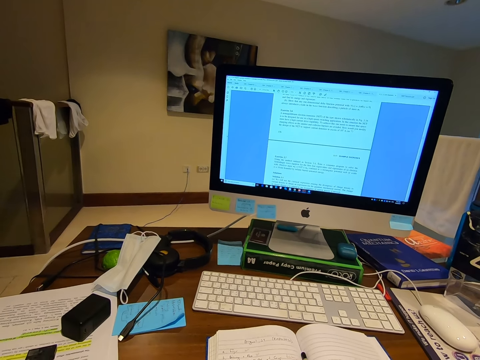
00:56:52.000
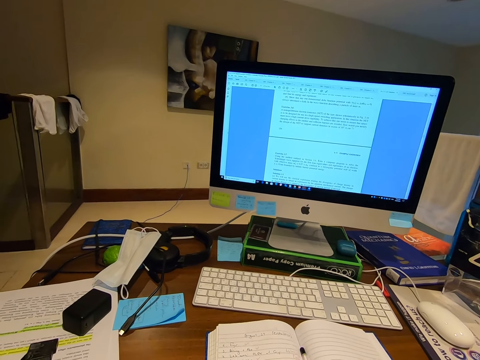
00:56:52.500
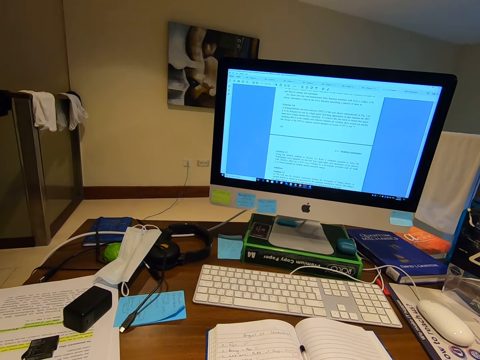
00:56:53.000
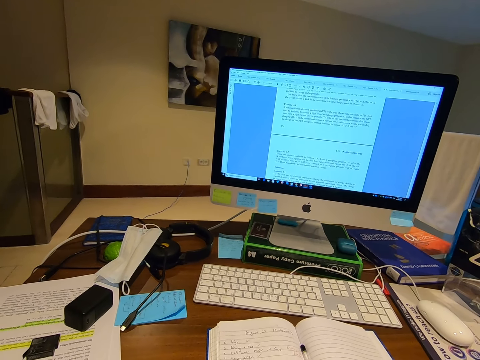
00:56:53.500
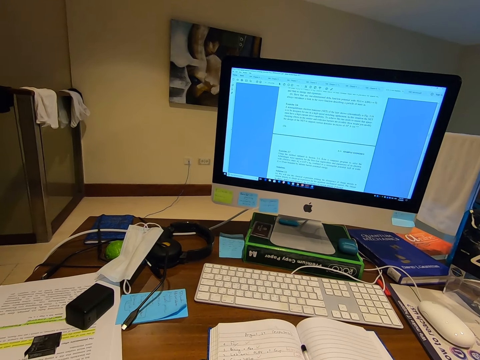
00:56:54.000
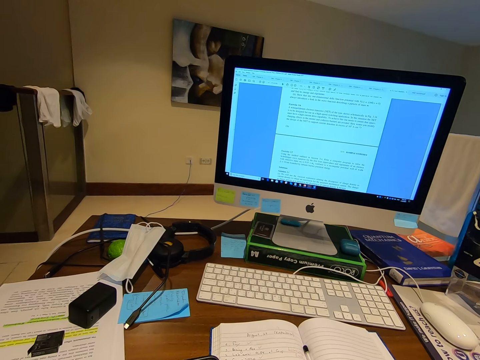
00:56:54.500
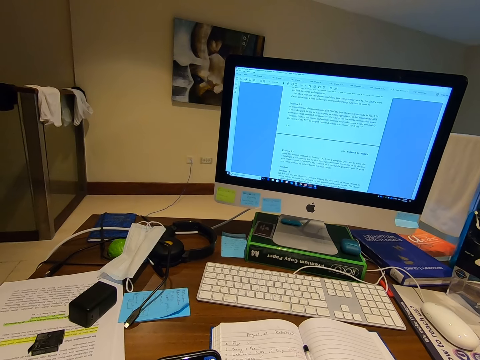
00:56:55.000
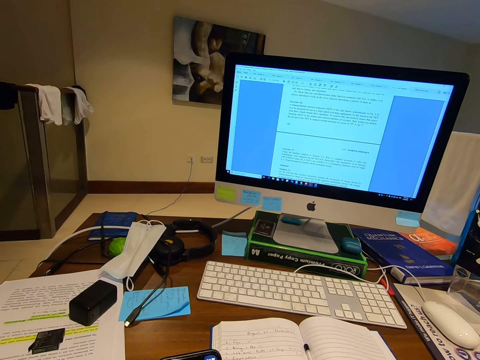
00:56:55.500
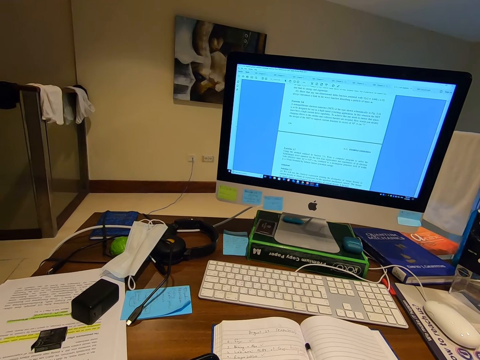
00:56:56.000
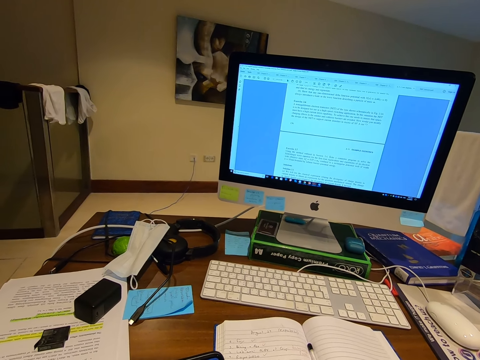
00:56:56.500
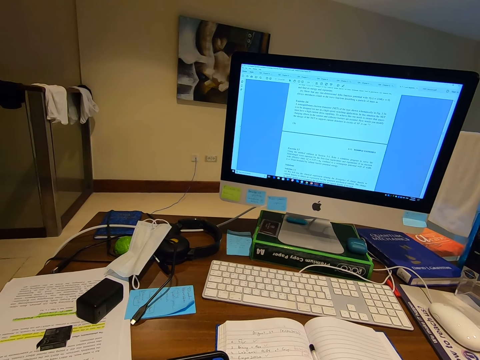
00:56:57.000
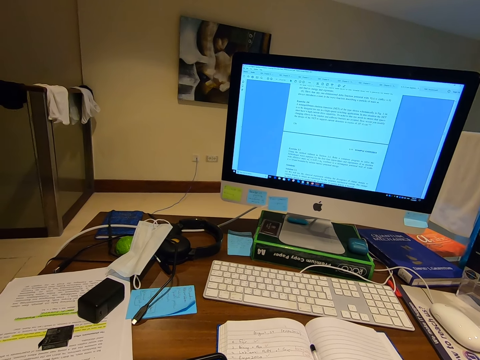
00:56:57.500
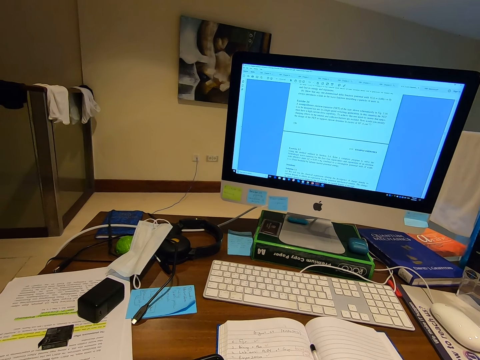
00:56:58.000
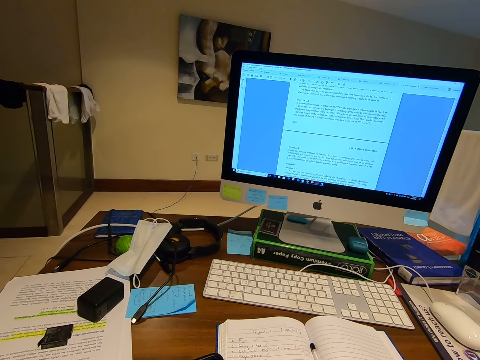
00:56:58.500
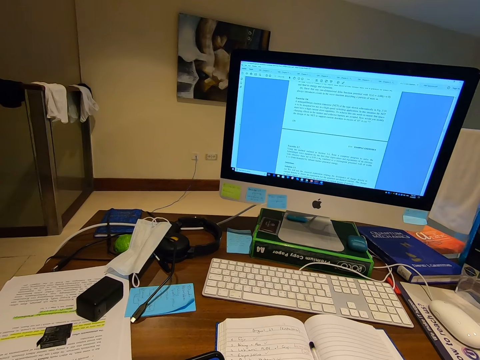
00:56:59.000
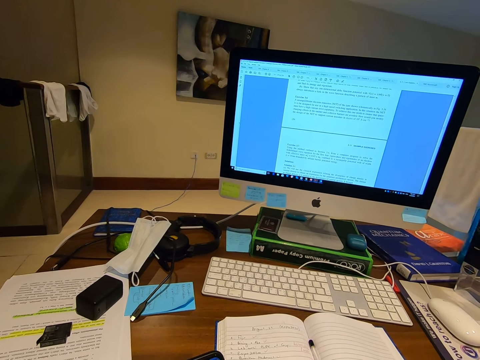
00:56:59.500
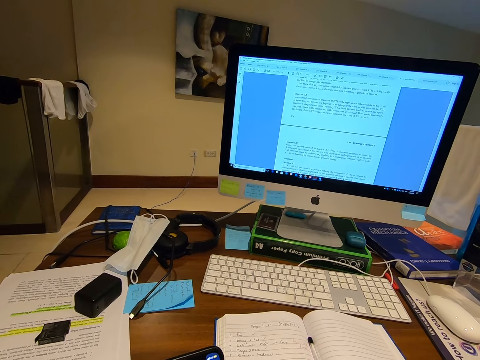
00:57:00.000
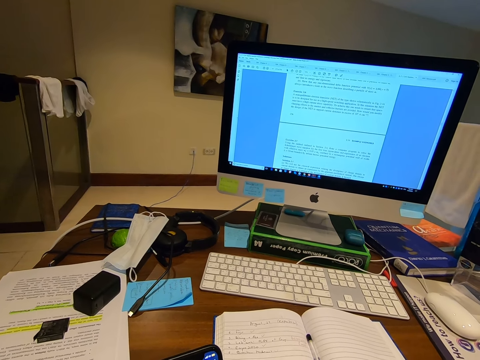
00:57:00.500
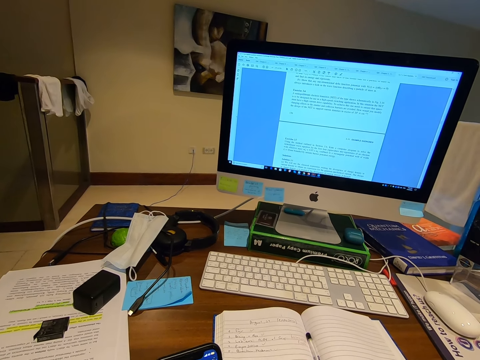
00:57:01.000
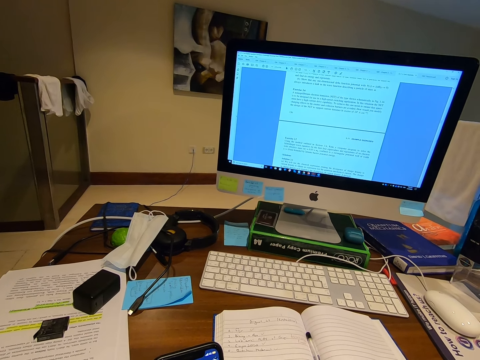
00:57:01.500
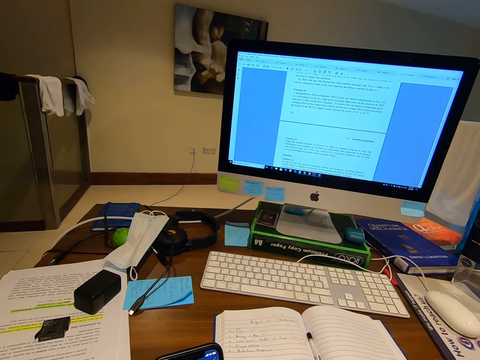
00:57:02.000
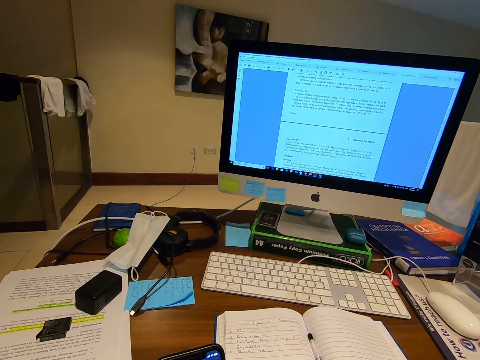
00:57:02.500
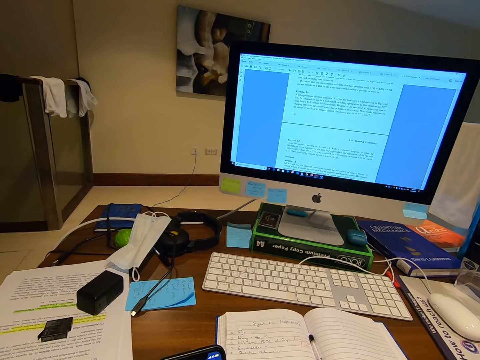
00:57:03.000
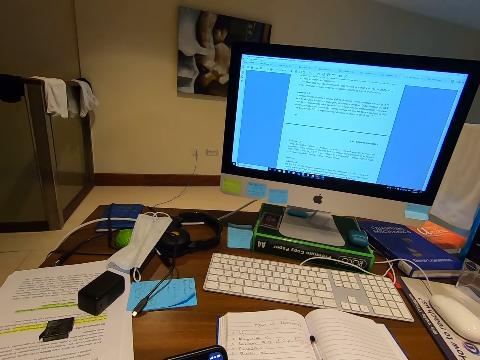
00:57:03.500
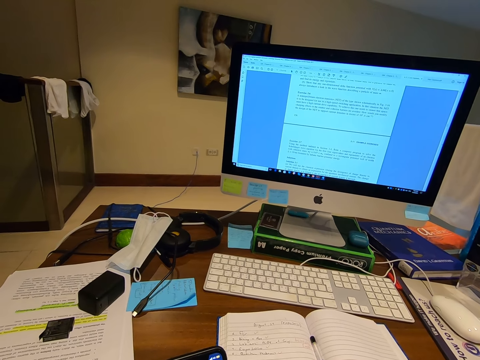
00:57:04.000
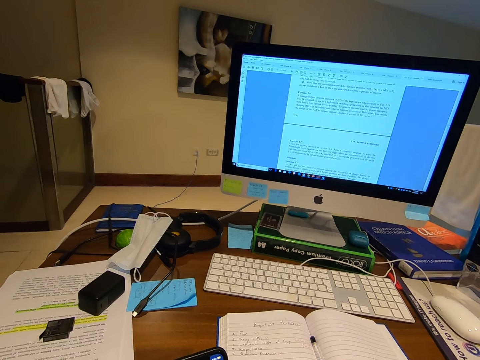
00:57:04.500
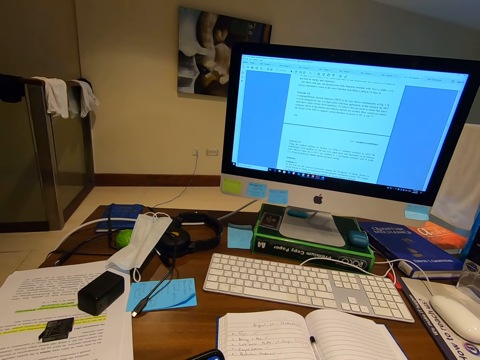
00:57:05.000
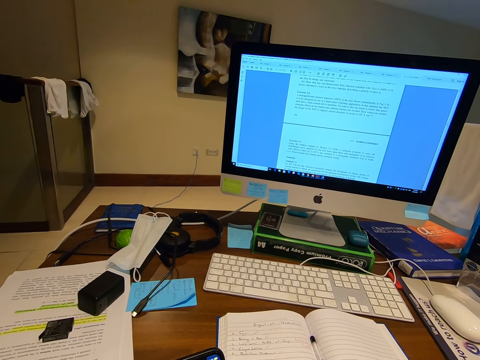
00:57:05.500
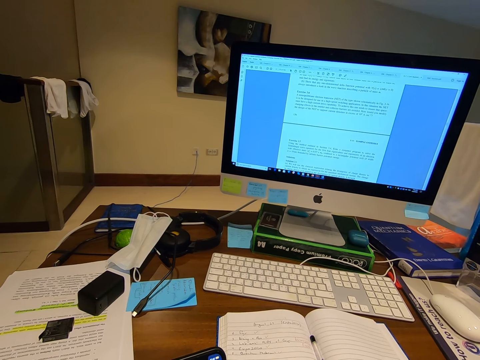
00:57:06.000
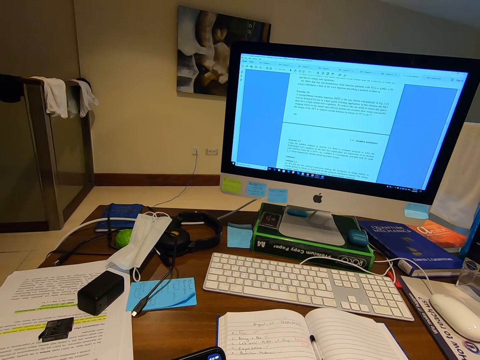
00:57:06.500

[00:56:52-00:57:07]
The camera wearer operates the phone.

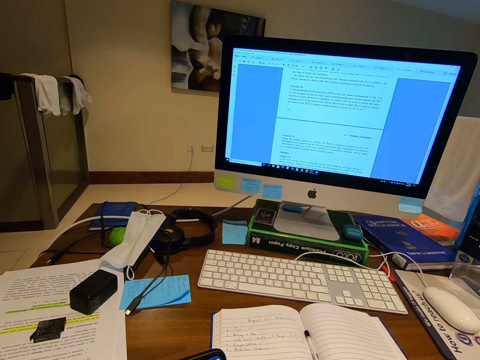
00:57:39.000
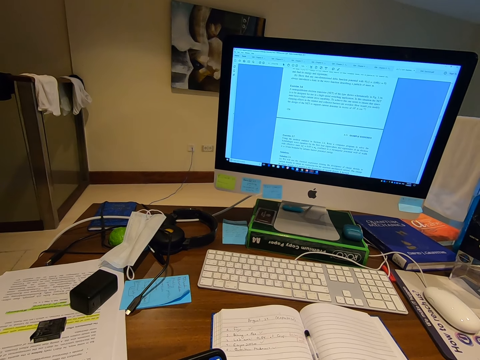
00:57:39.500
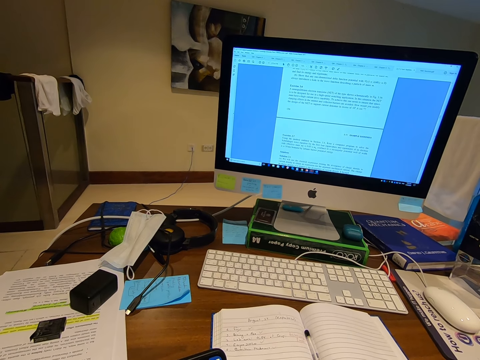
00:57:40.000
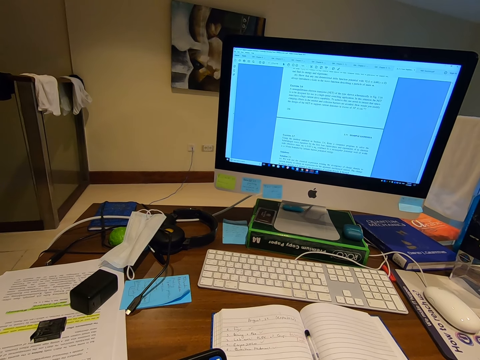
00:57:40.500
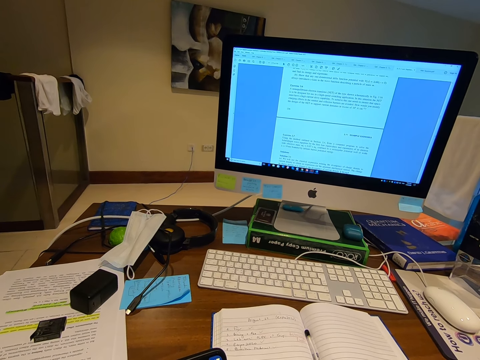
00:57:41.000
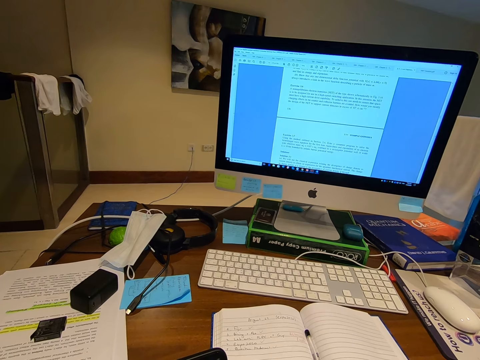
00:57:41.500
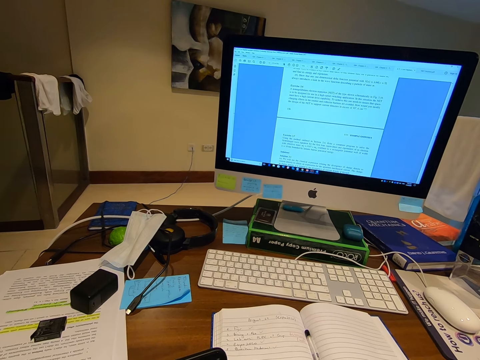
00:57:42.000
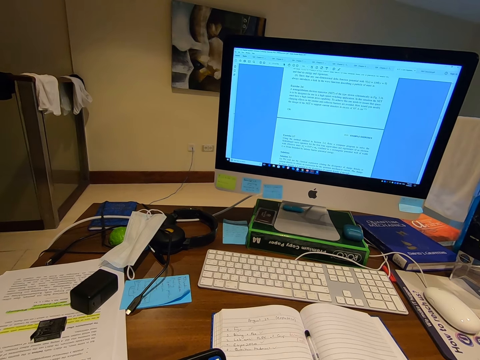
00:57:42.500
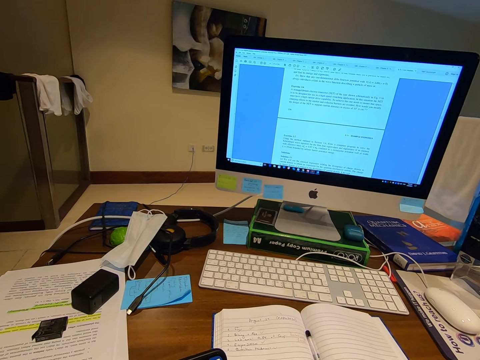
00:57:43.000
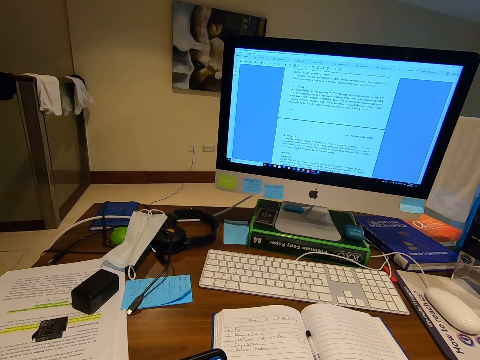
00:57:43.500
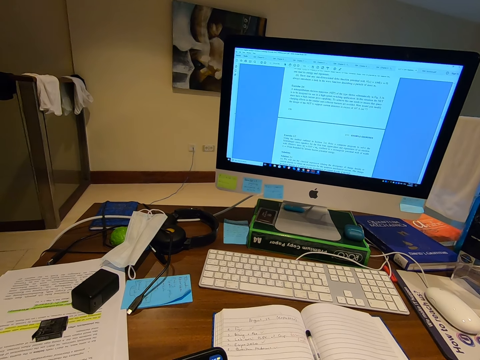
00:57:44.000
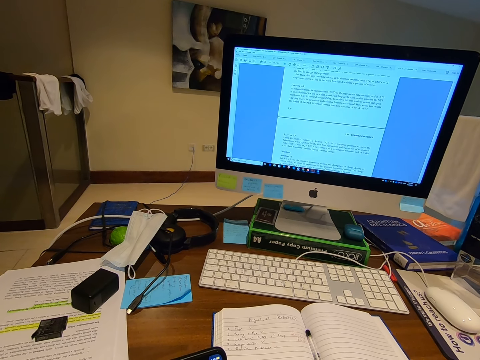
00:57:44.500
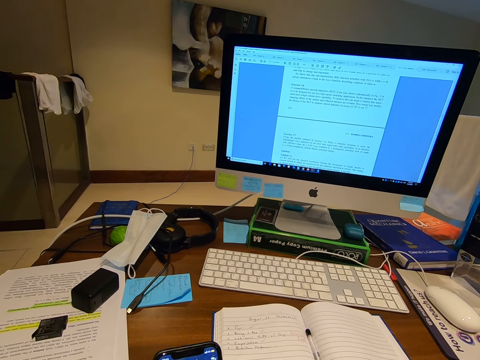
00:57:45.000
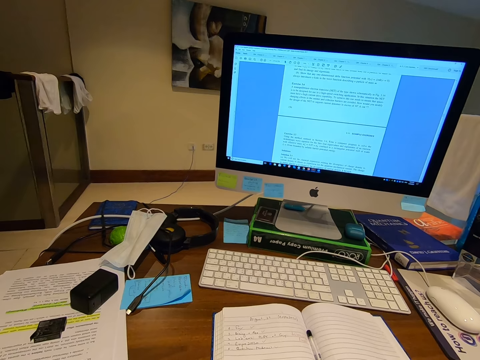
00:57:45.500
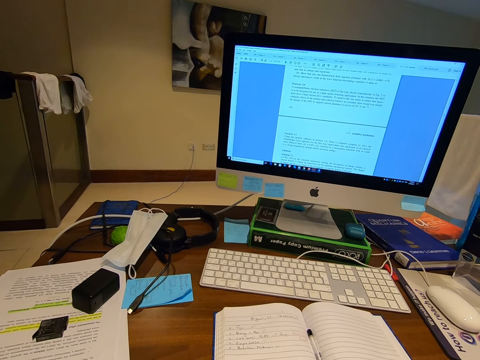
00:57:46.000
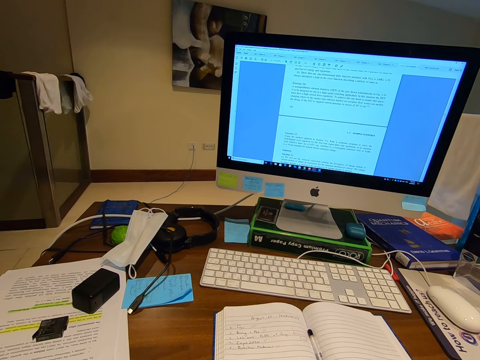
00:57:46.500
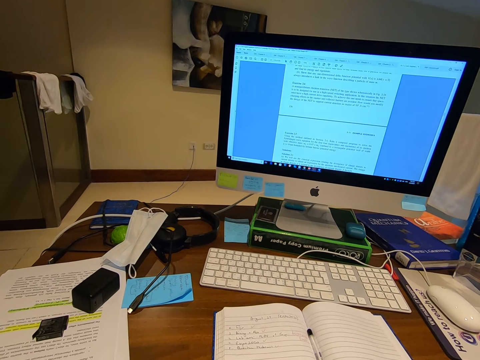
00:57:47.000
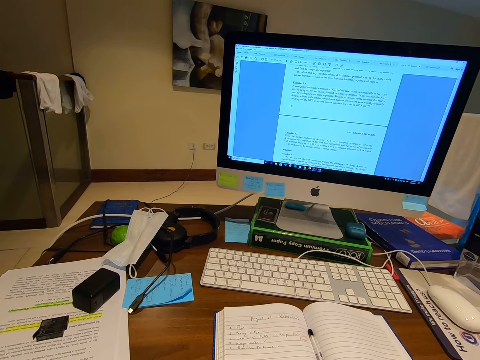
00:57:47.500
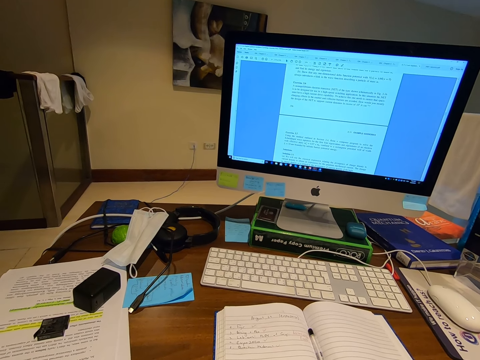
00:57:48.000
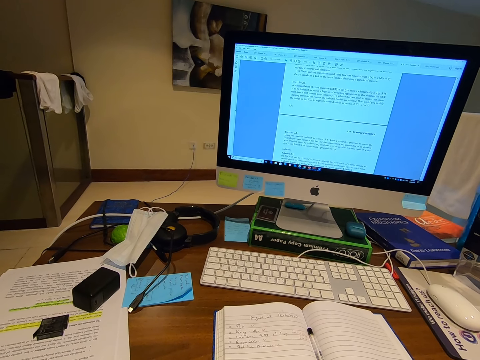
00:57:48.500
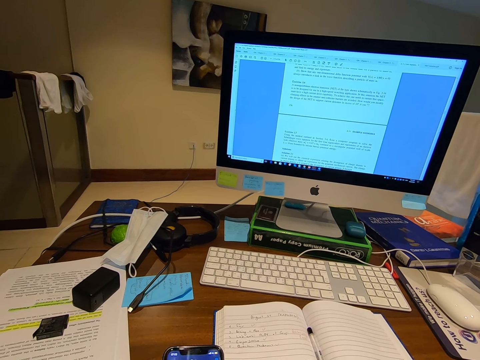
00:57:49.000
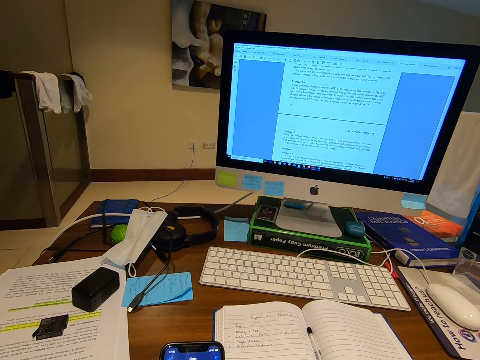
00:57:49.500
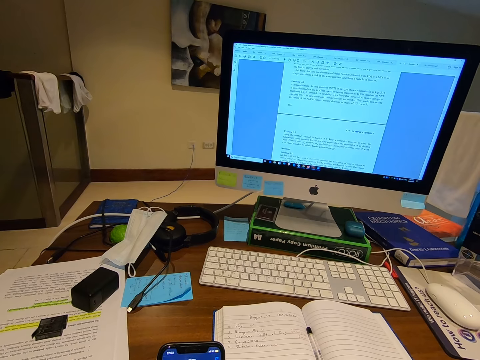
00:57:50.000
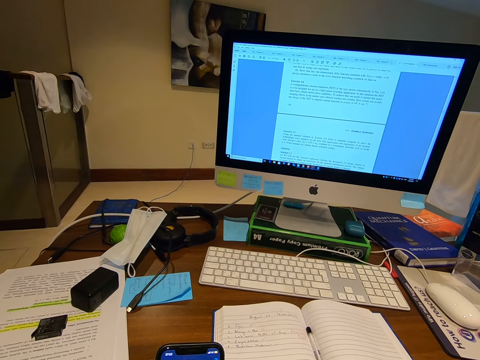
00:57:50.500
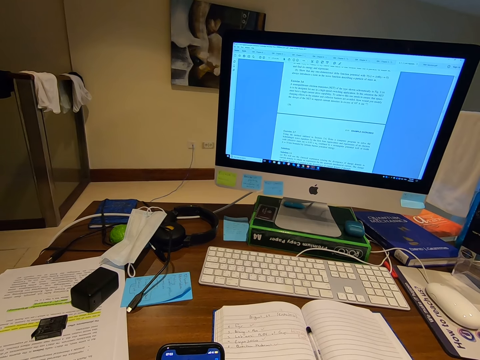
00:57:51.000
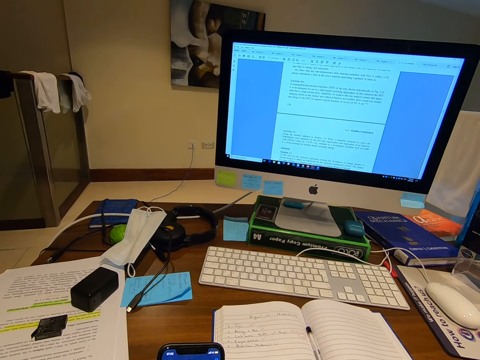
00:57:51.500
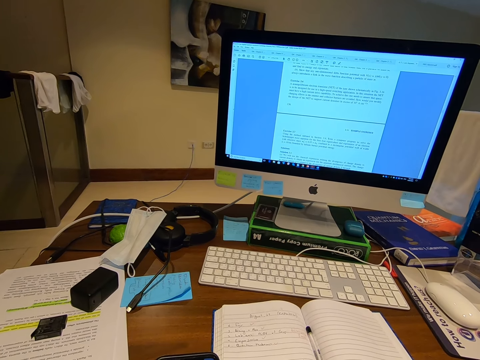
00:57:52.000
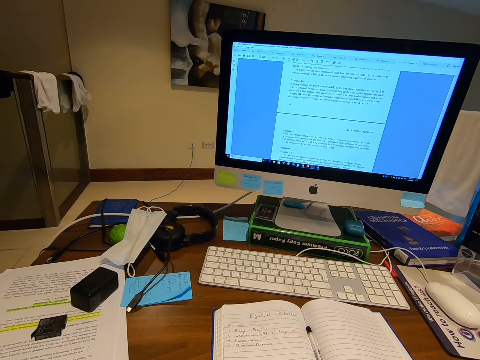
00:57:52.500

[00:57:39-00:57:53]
The camera wearer holds a phone with her left hand. She stares at the book. She operates the phone.
